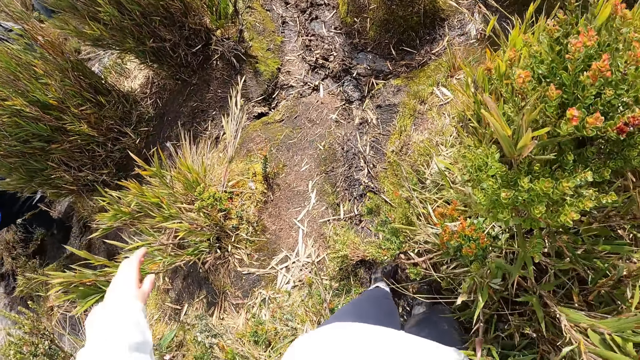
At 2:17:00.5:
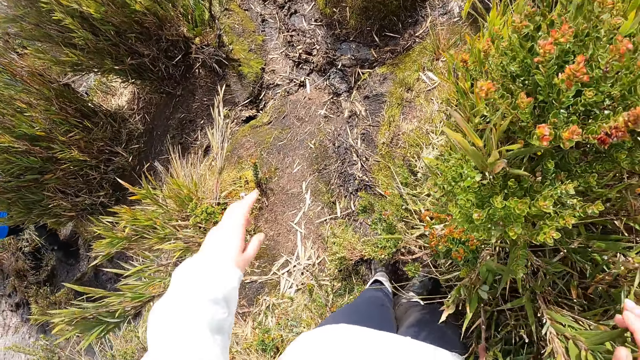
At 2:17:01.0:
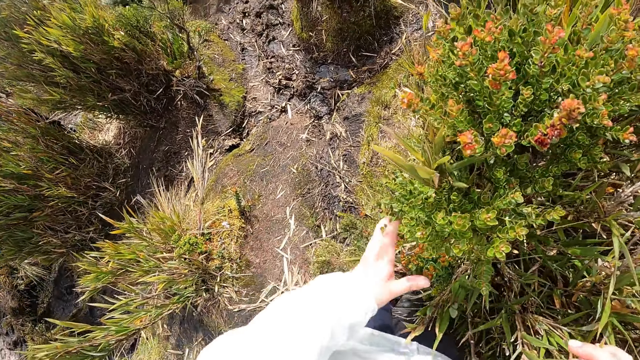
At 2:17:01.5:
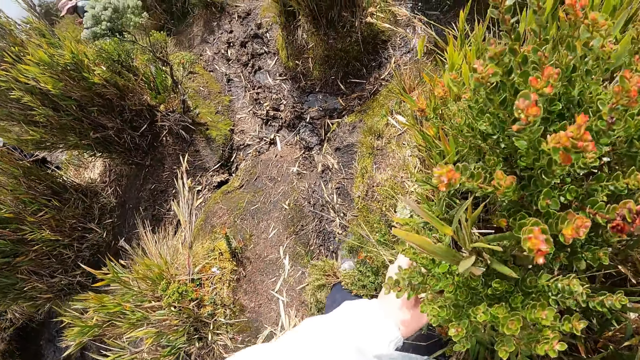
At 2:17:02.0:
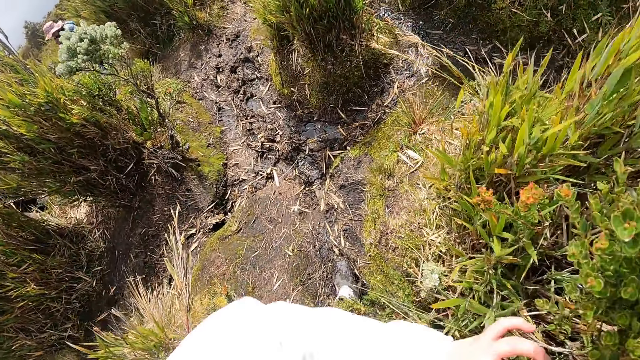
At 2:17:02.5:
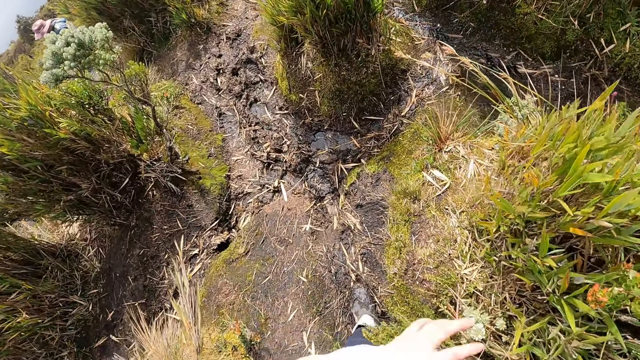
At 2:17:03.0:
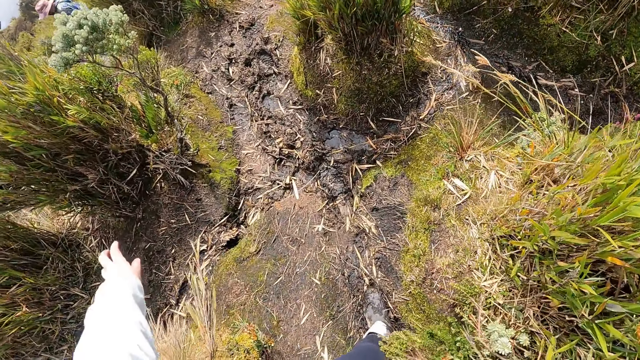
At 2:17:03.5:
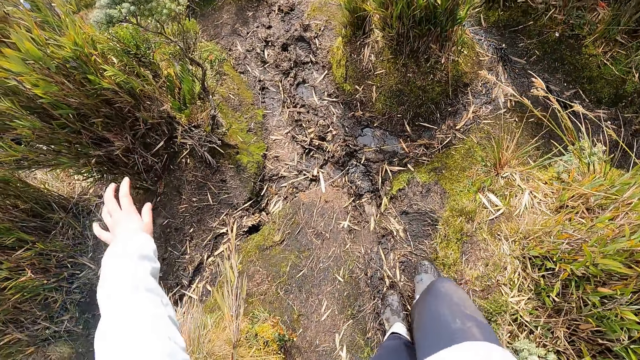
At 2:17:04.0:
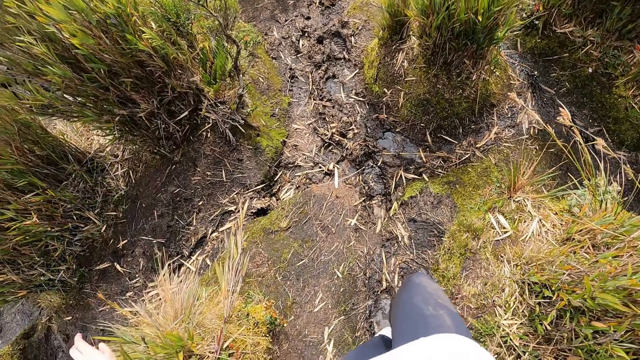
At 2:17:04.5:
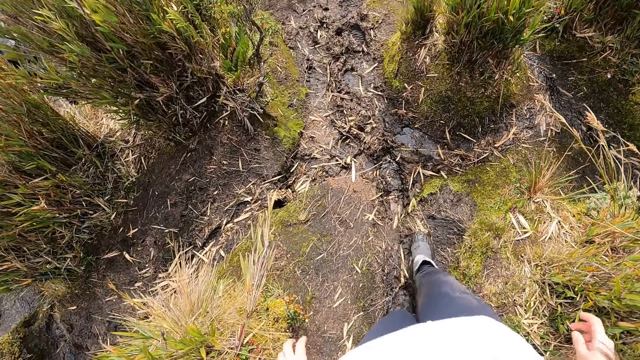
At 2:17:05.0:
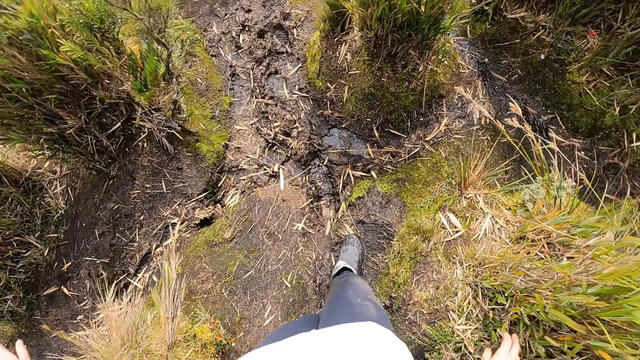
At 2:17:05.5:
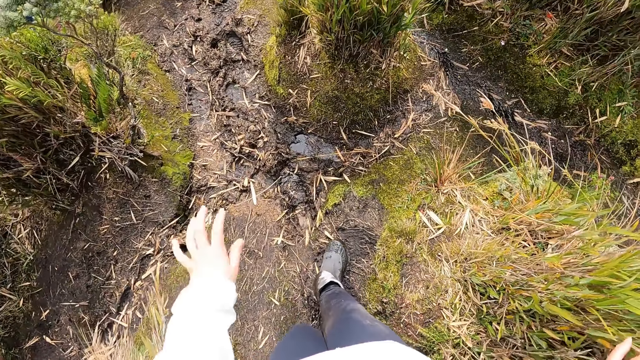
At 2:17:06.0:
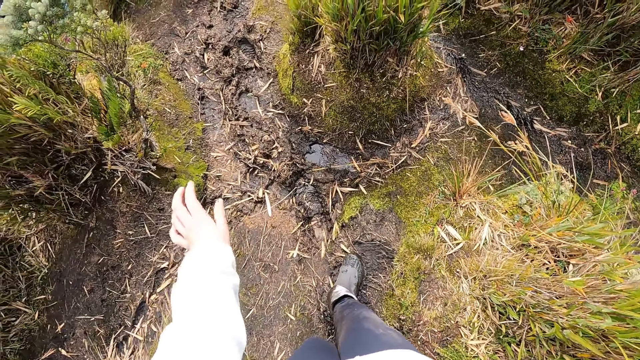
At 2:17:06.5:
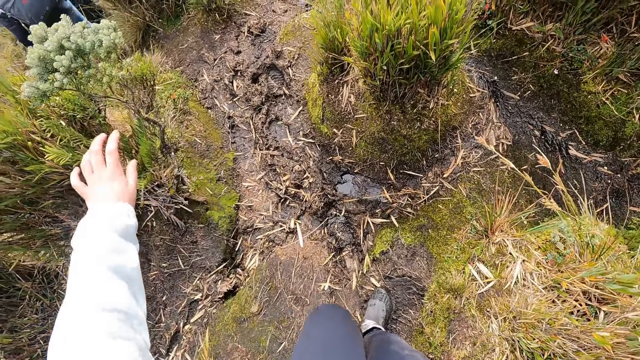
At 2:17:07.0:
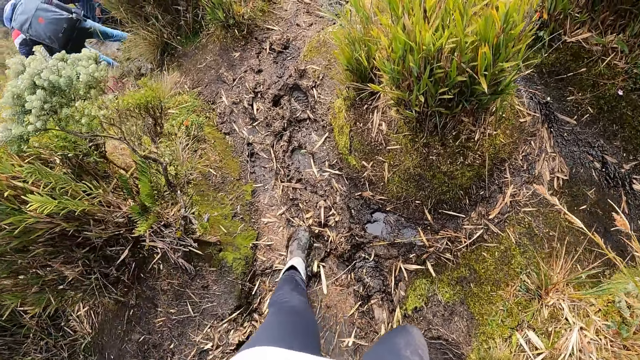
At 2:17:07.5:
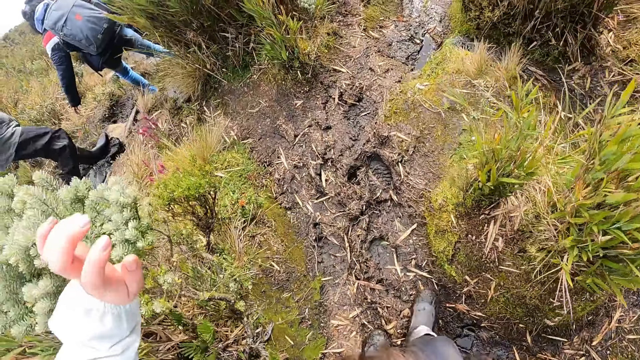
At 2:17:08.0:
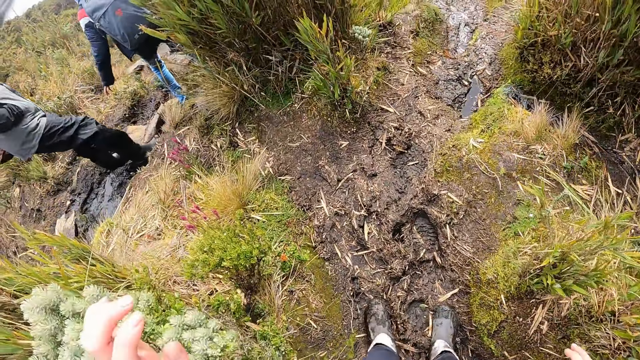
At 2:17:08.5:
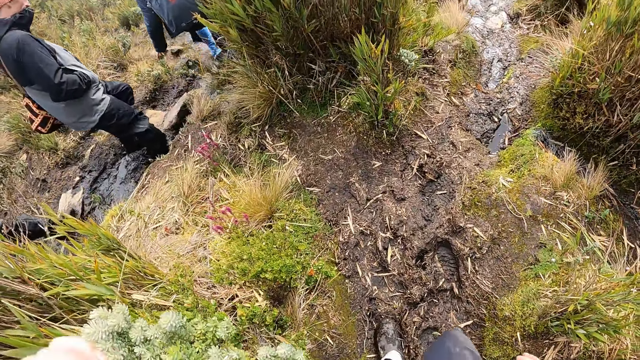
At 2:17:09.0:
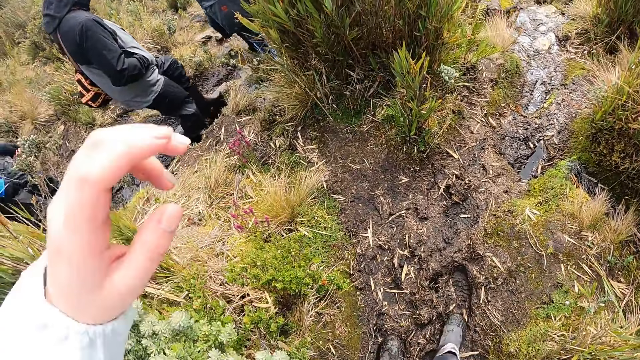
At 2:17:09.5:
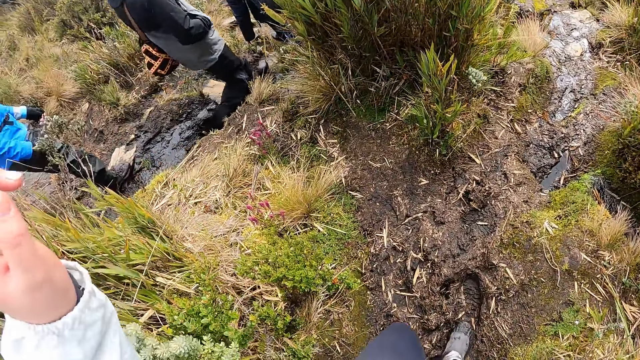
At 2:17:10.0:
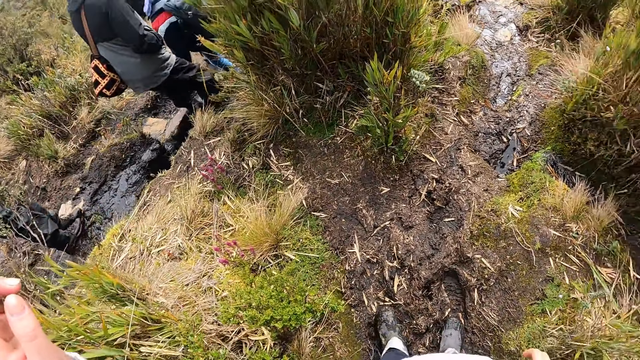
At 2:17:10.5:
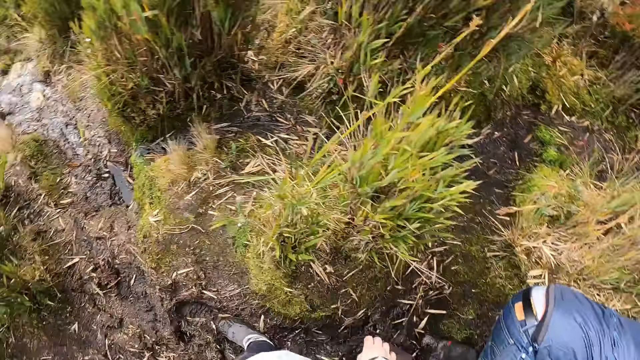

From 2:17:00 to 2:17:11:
The camera wearer holds a plant with her right hand. She walks beside the colleagues.

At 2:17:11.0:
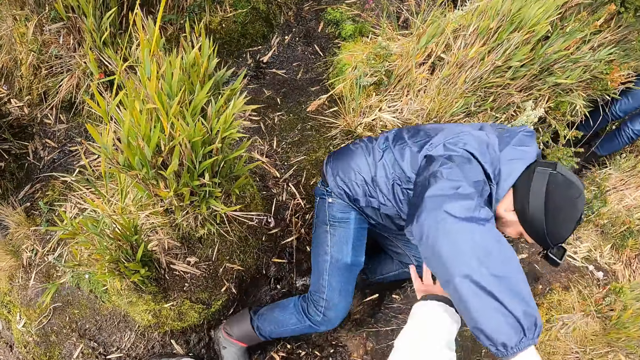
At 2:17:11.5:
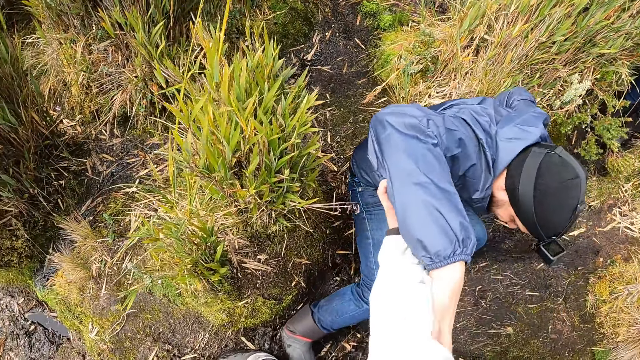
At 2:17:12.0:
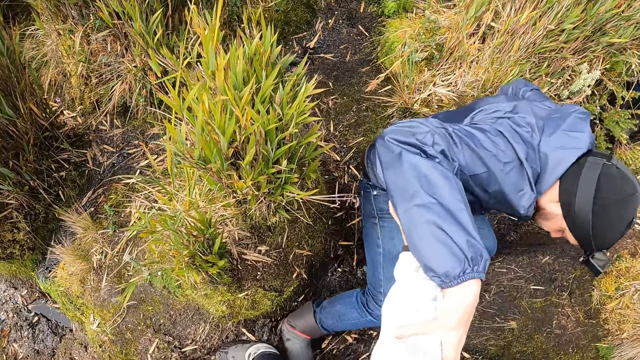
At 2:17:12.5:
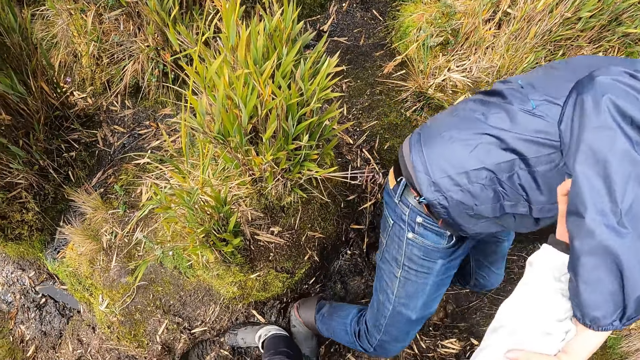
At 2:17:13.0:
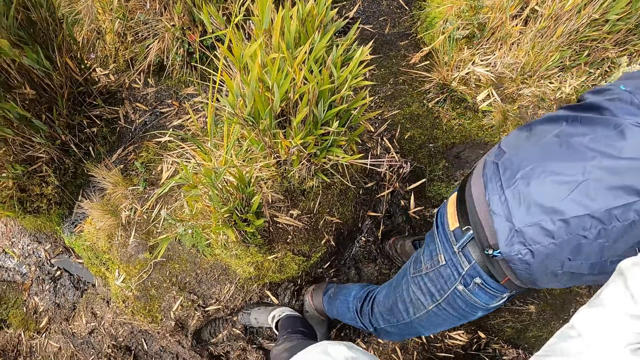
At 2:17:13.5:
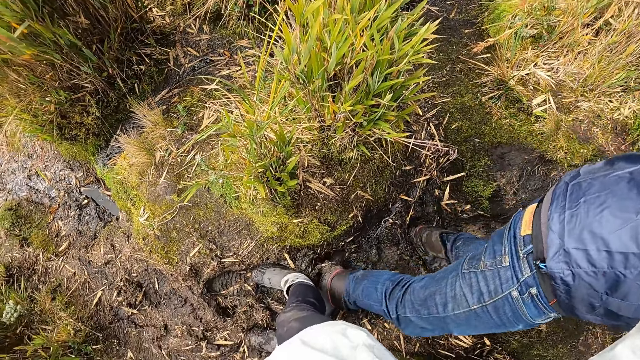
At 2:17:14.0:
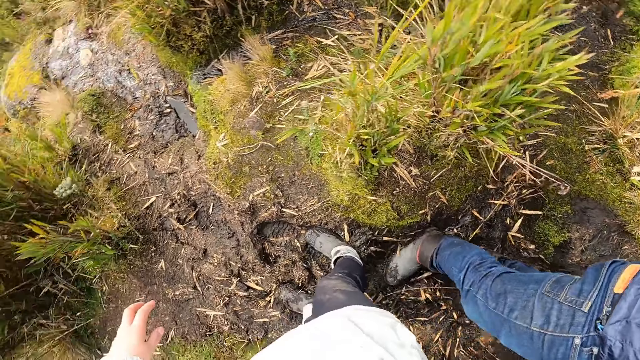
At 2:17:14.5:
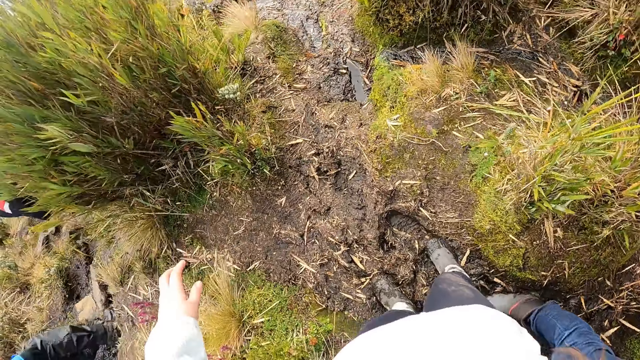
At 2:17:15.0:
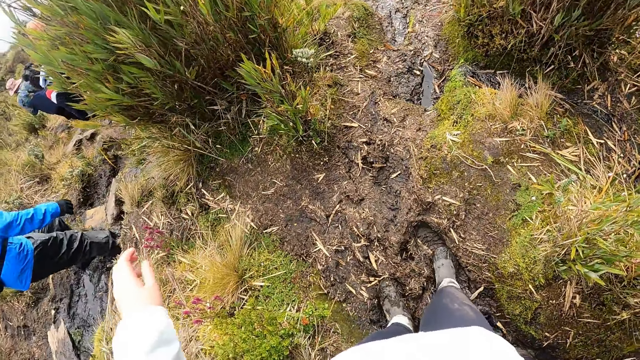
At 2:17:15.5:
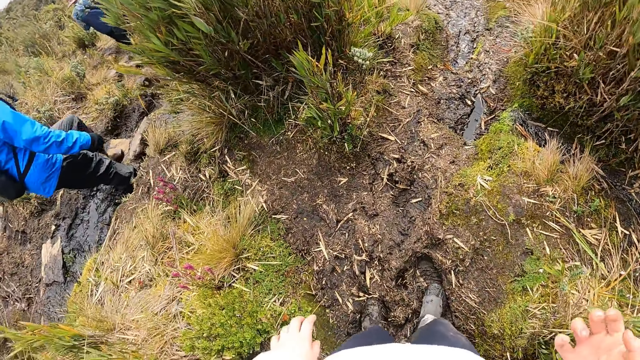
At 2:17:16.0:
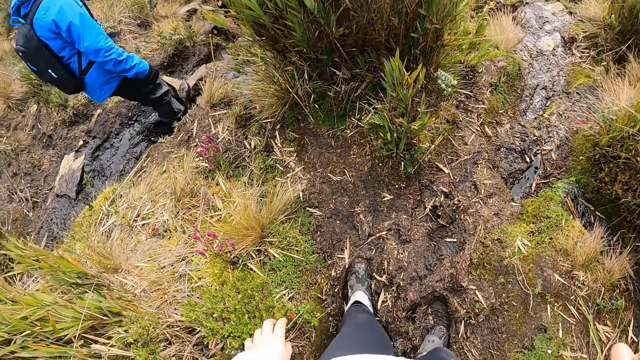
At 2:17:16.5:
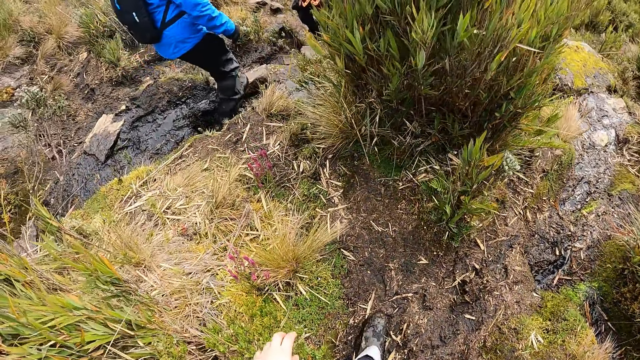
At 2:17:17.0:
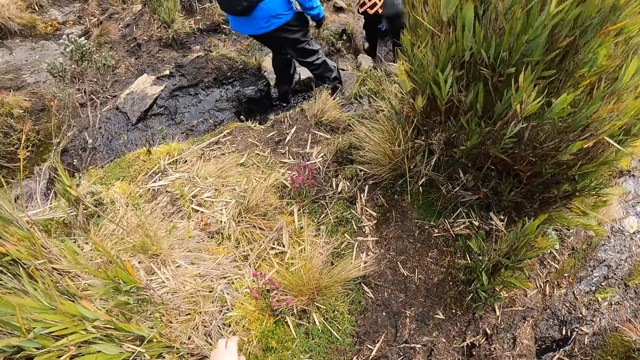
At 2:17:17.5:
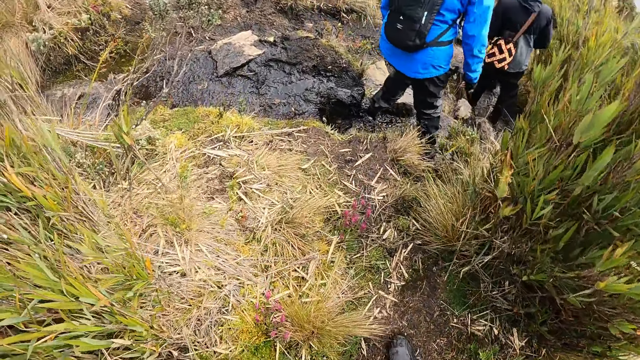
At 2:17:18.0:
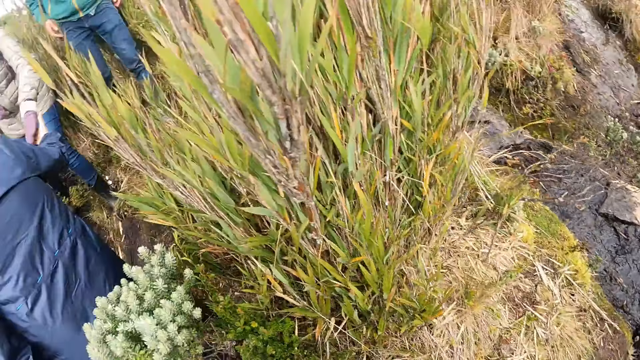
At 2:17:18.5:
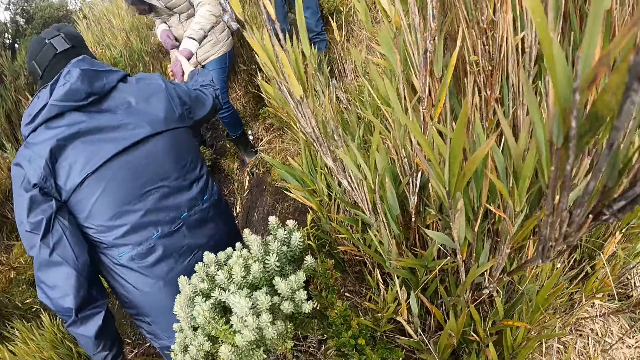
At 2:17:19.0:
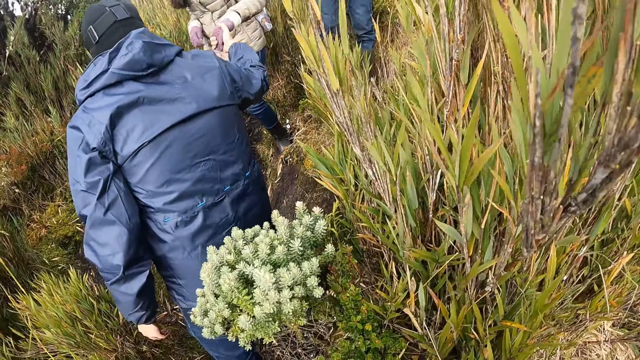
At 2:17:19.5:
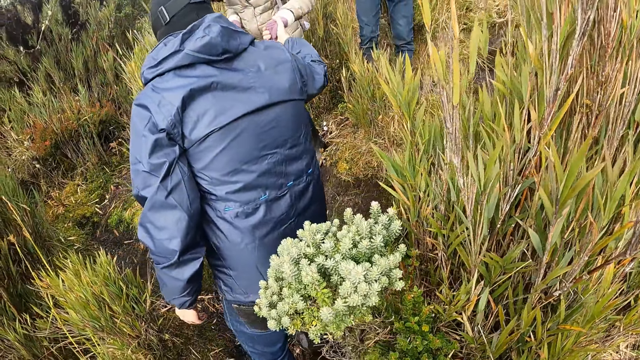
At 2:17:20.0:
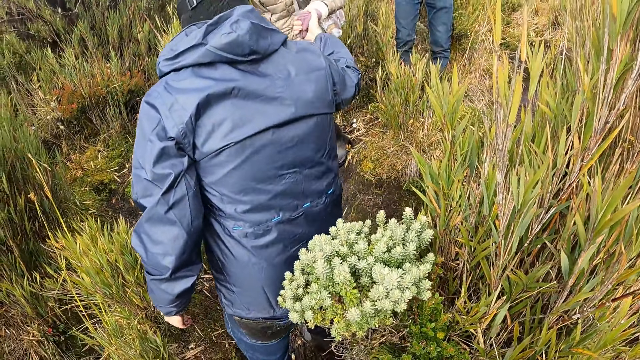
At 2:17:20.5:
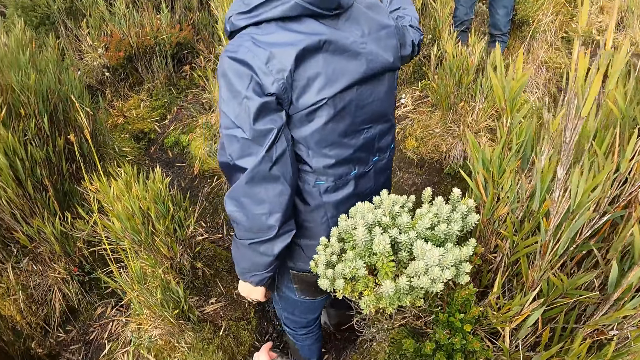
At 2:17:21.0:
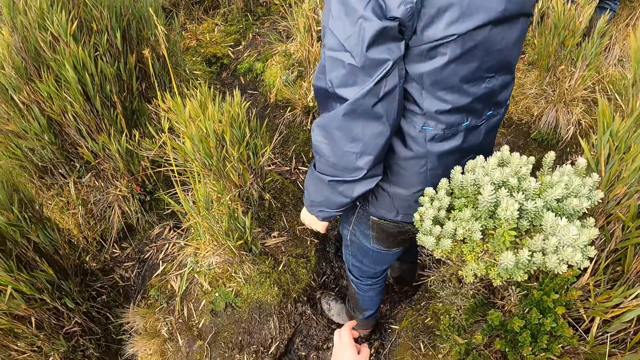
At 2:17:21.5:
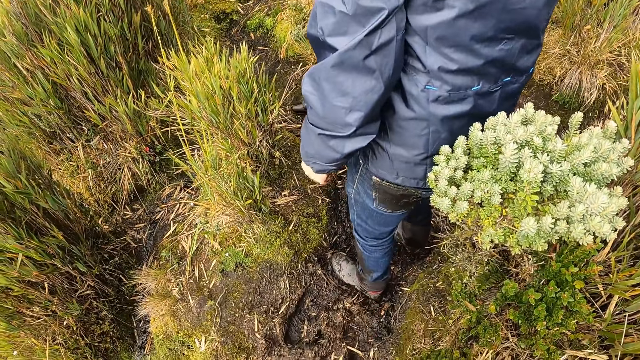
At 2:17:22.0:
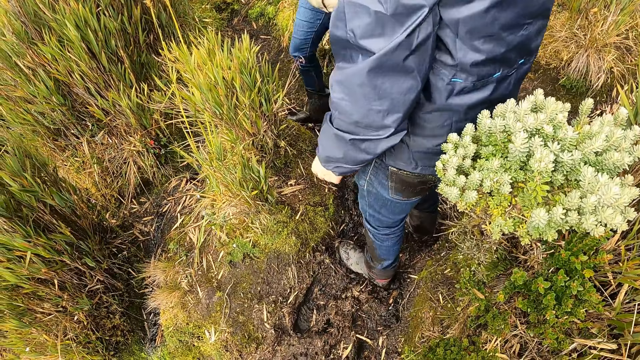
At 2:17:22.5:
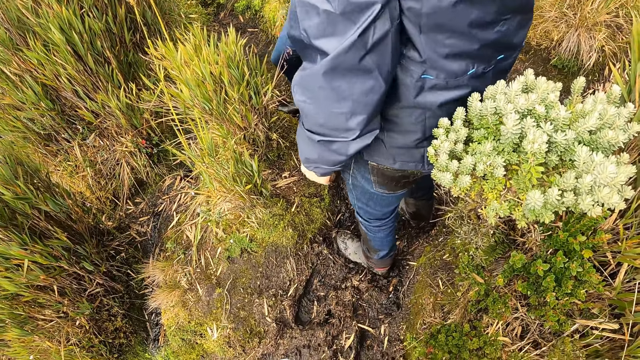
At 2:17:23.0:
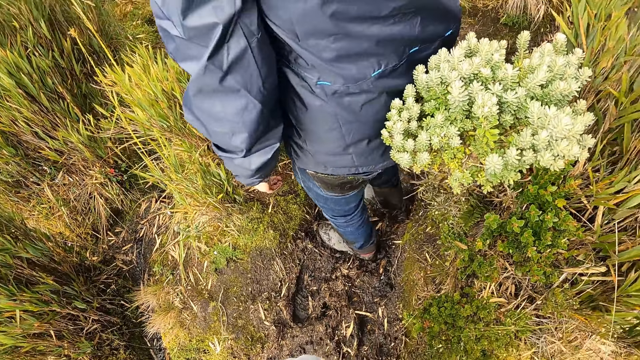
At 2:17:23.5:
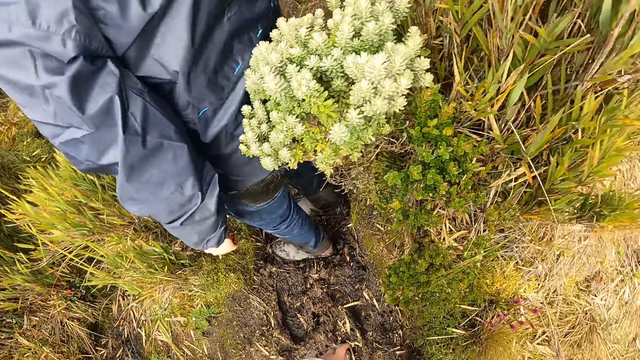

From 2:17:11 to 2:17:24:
A man falls down. The camera wearer lifts the man's arms. They look around. A woman walks on the rock. The man holds another man's hand. The camera wearer looks at the mud.
